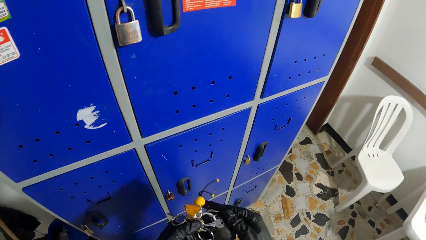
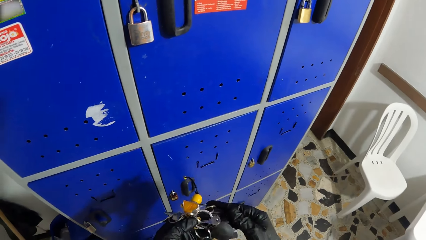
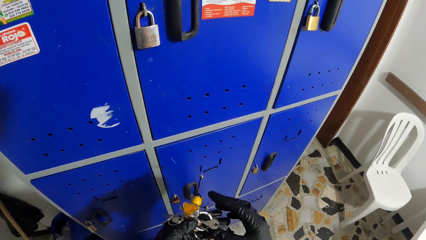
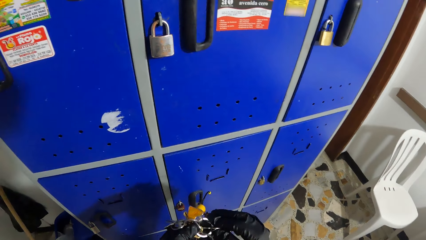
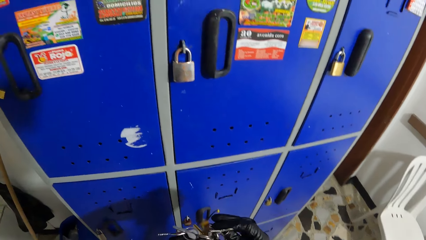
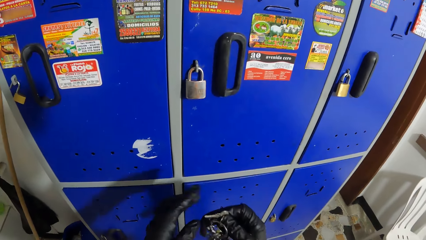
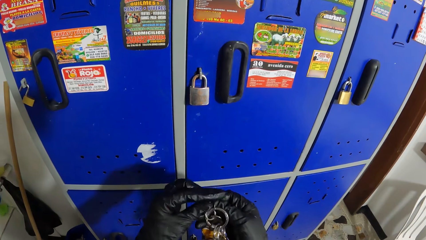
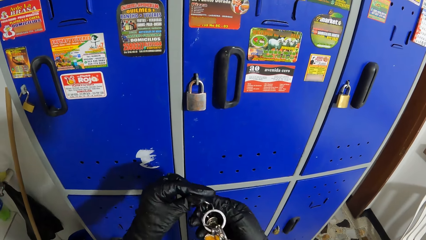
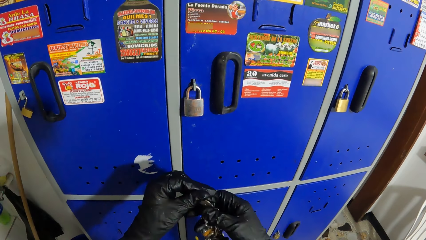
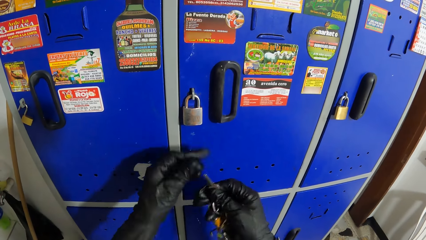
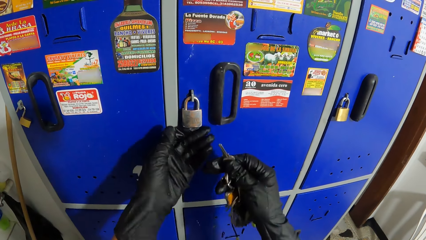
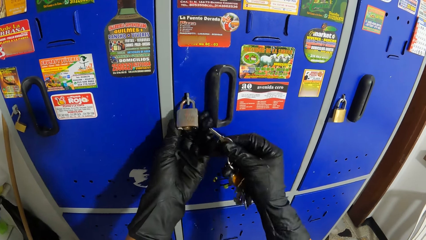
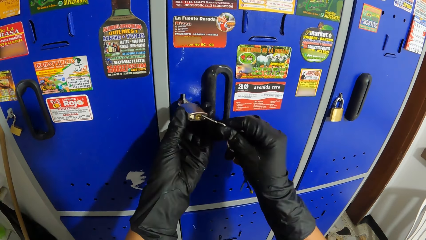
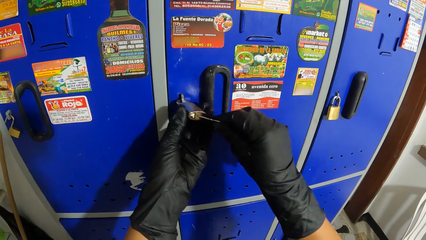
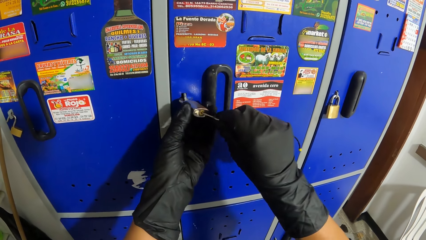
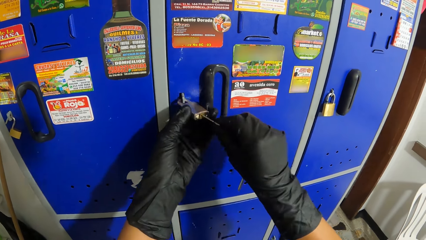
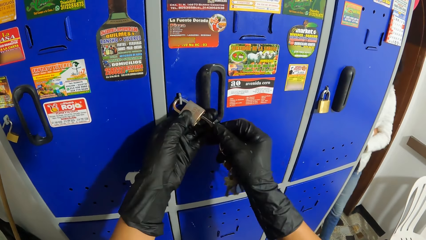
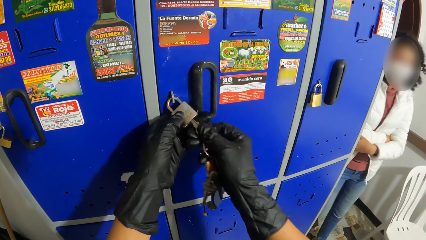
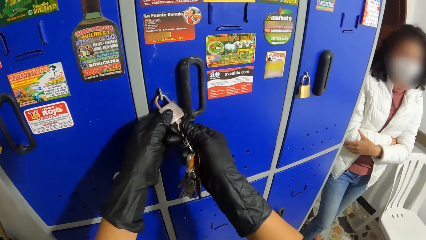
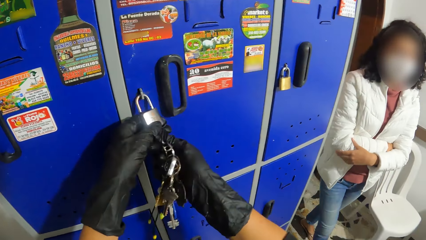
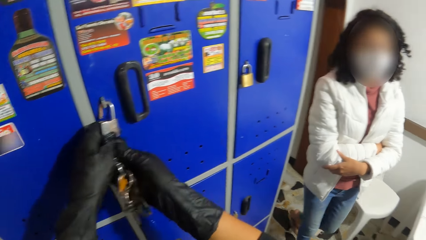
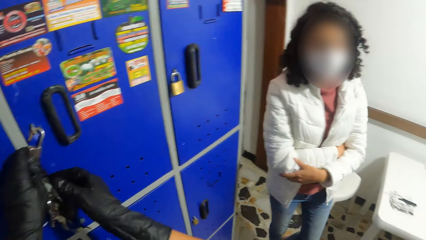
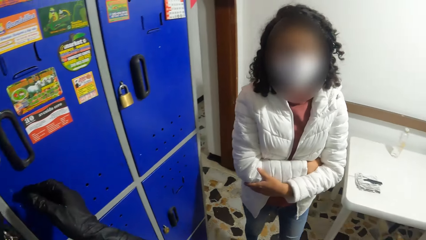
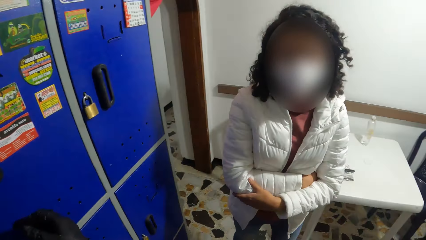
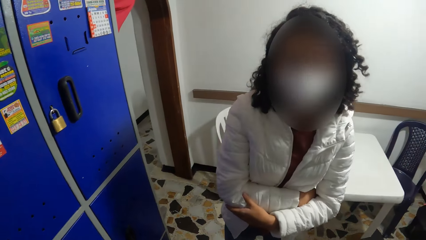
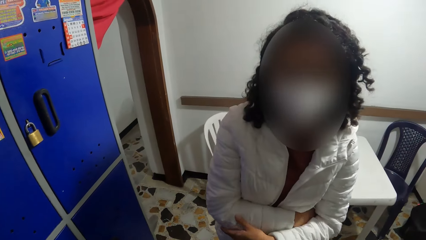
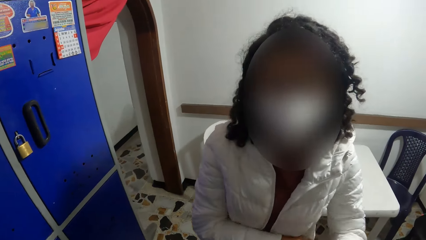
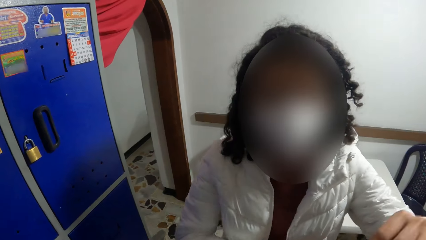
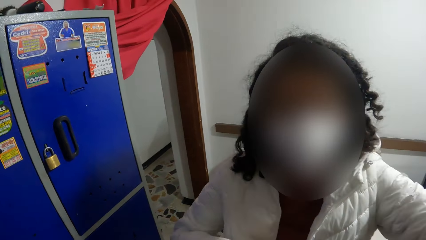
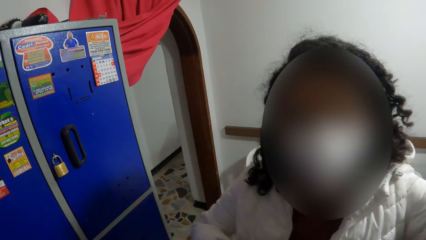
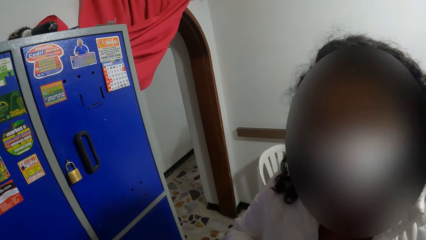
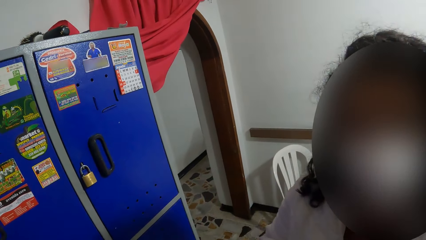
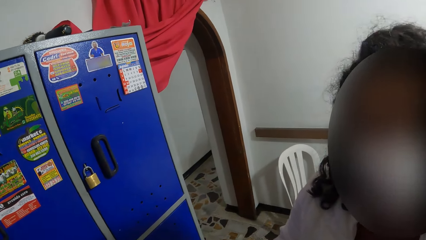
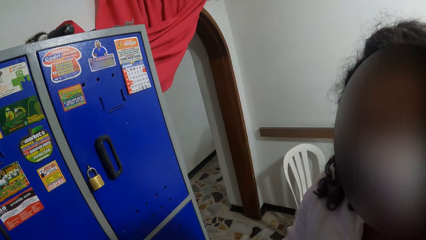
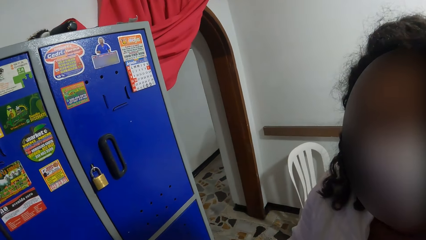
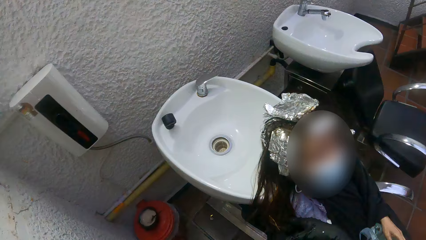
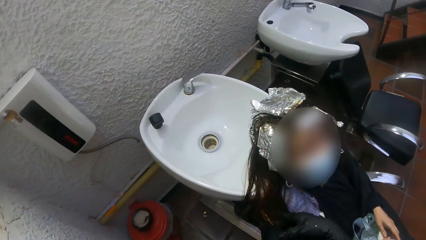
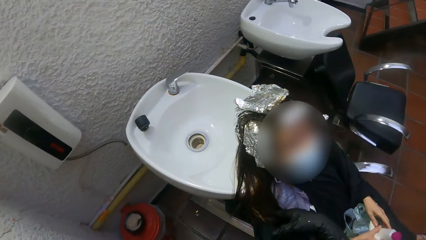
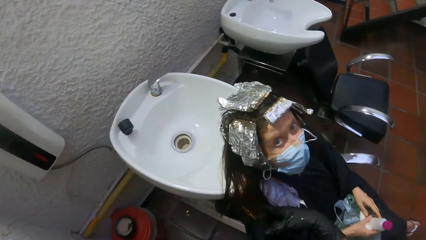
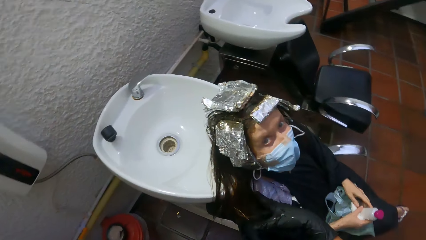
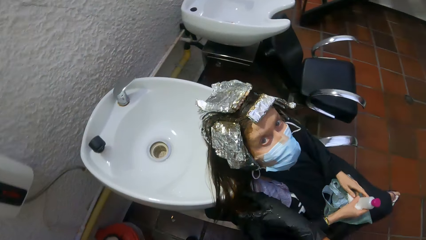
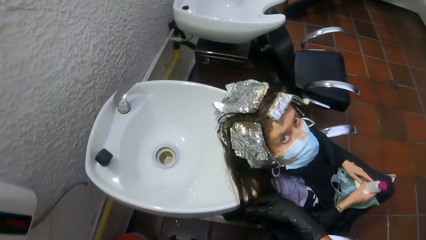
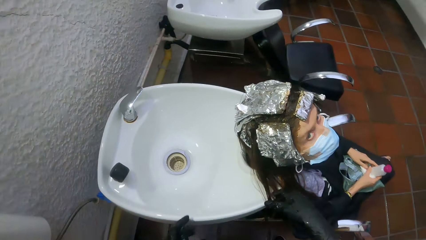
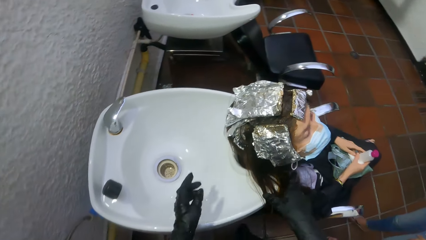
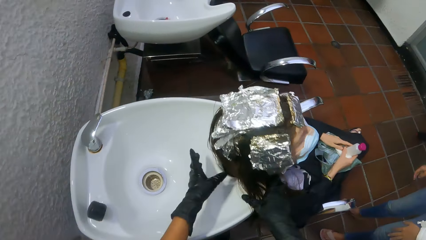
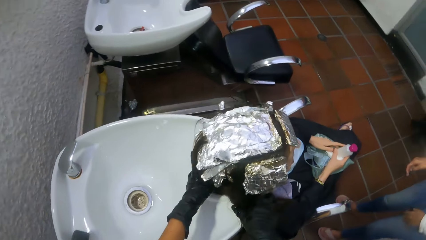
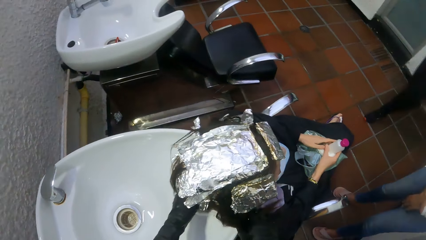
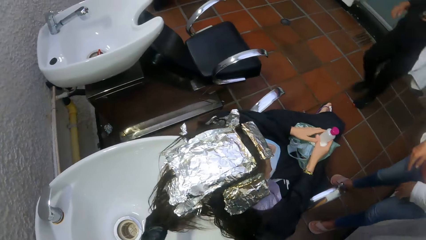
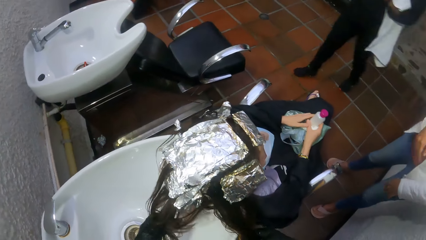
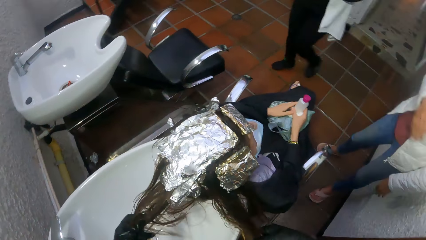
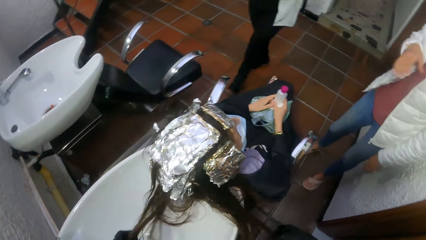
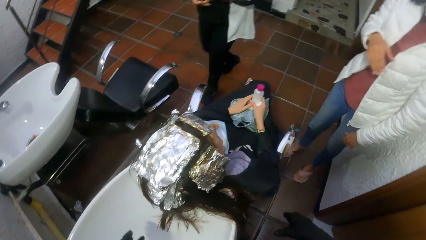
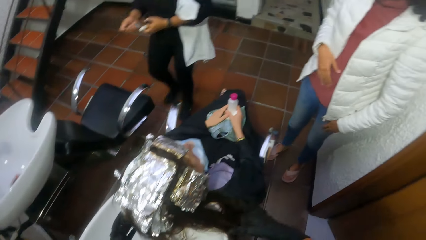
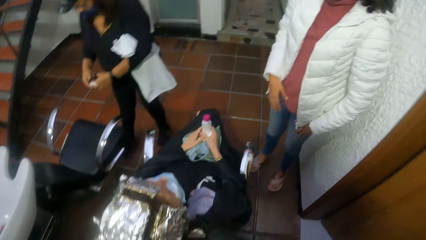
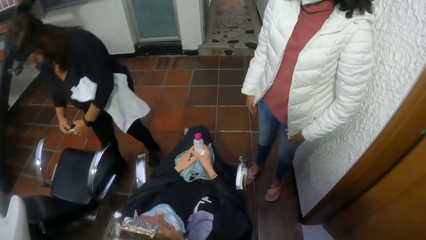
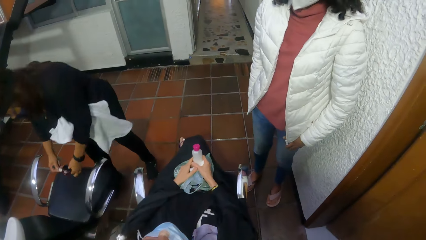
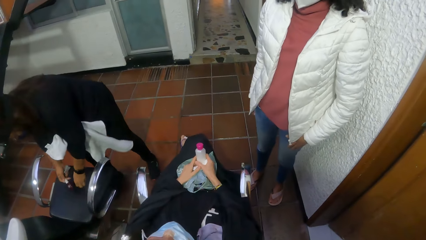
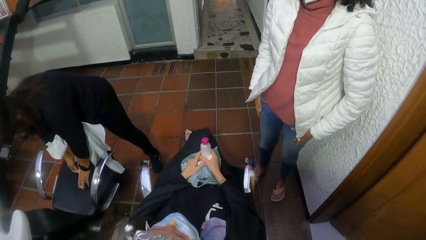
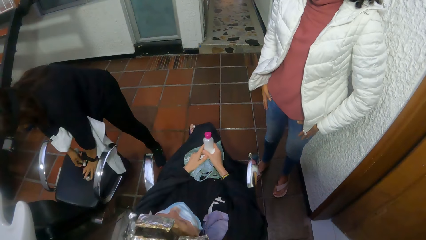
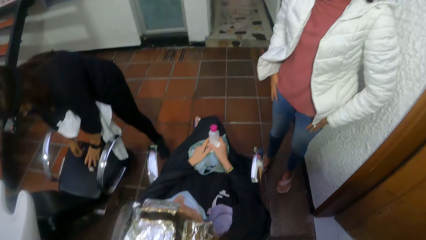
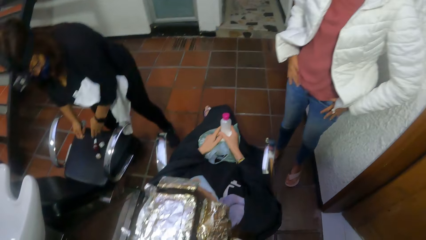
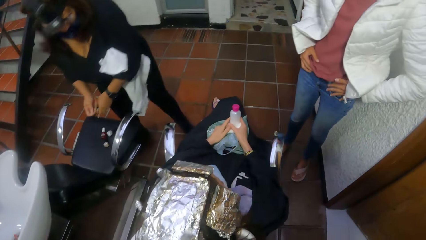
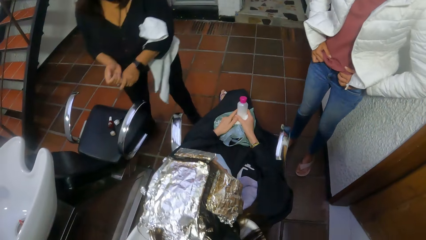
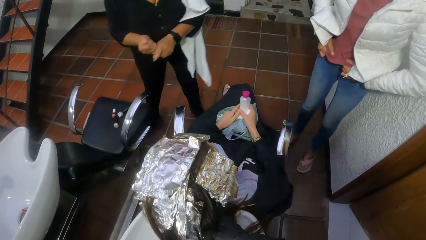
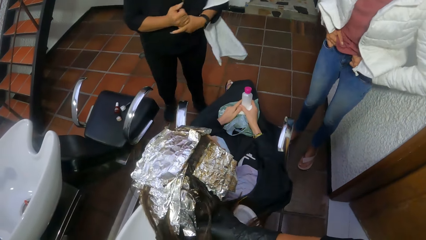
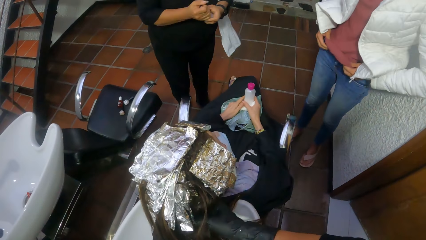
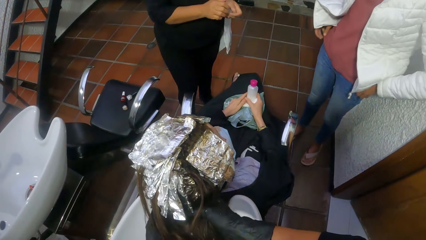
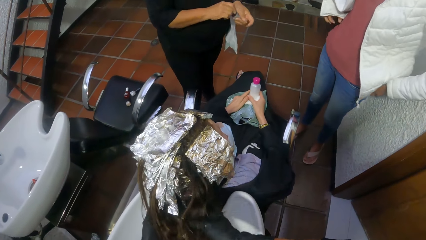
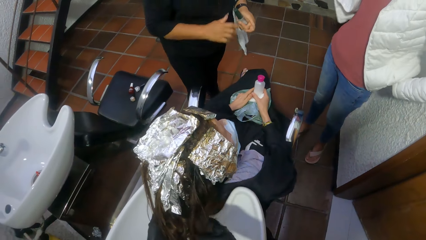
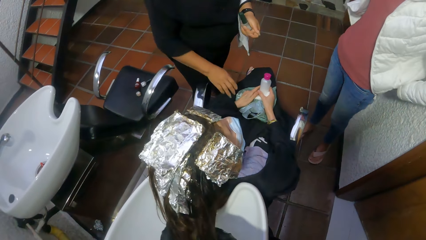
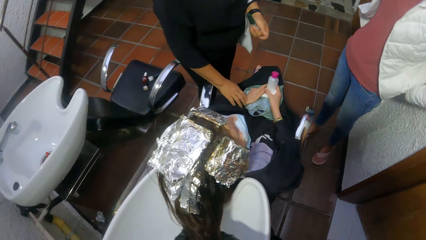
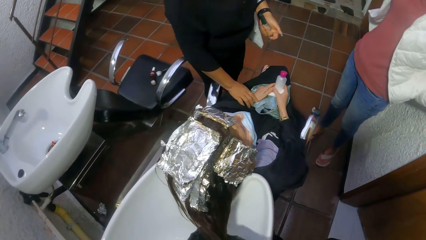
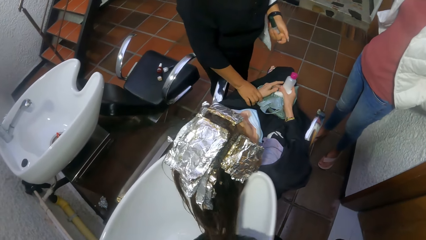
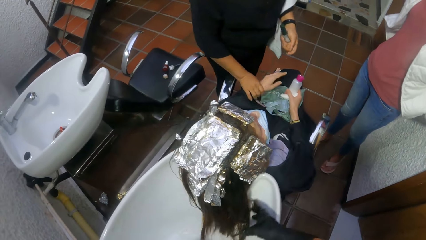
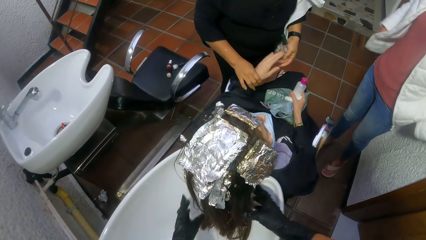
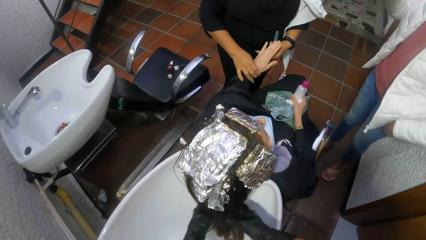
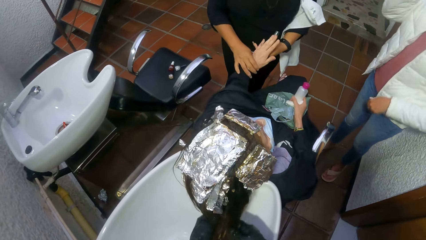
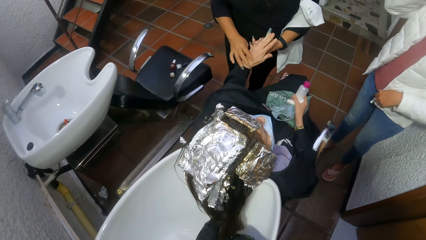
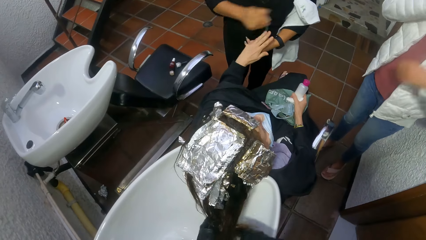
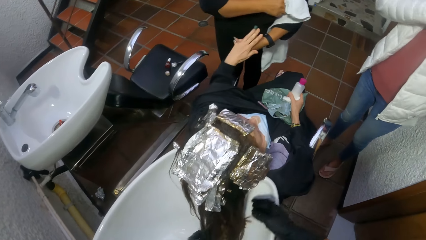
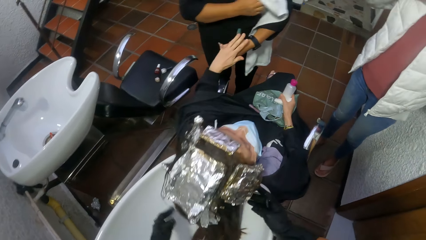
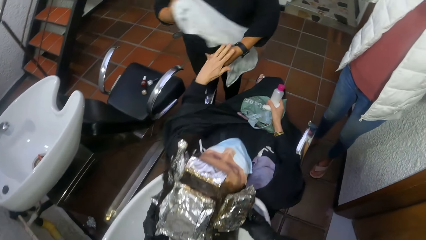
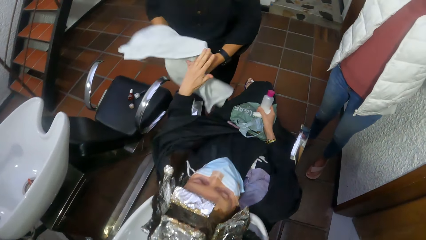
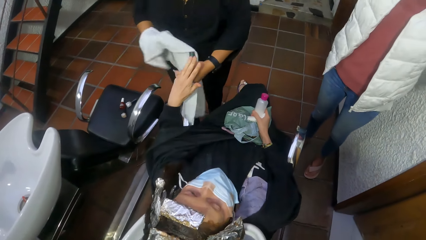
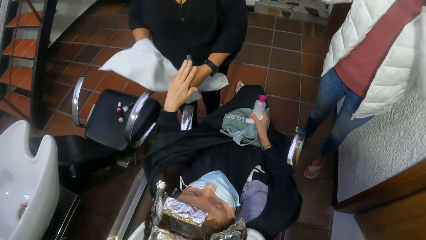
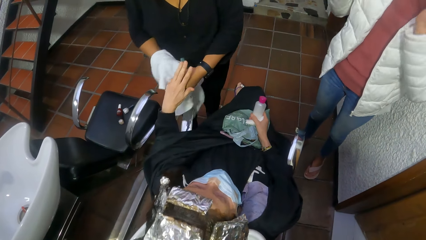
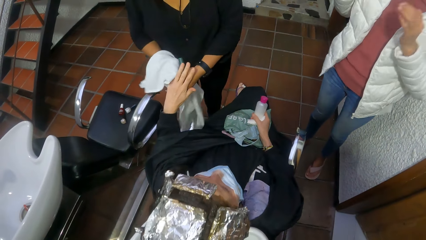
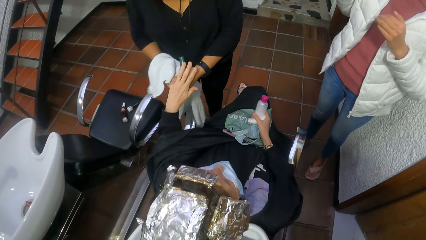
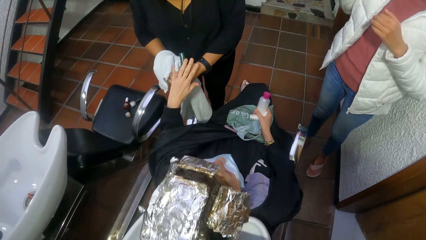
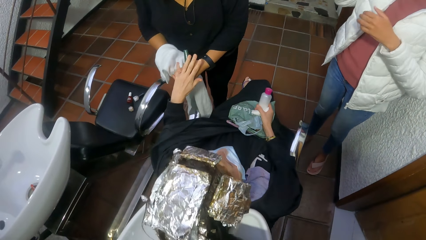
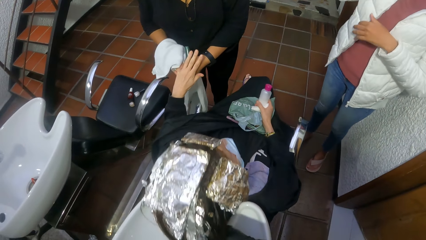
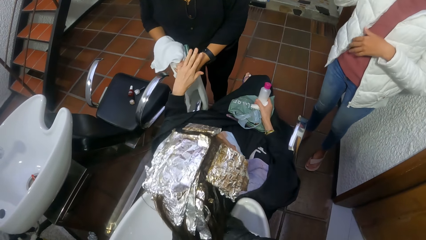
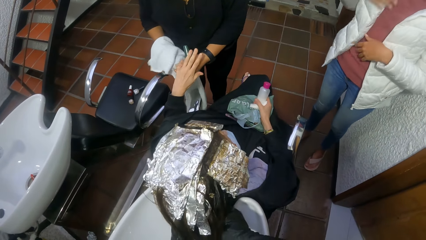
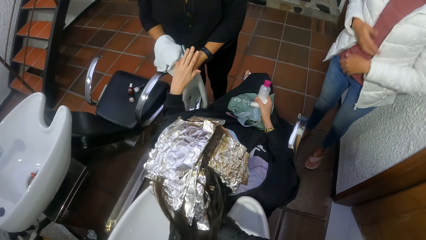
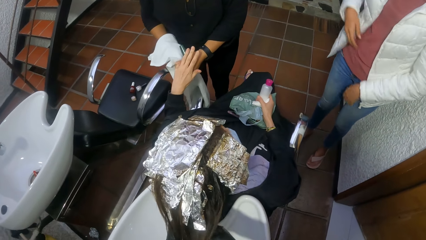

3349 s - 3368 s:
The camera wearer picks out a key from the bunch of keys with her right hand. She holds a padlock on a wall cabinet with her left hand. She opens the padlock with the key in her right hand. A woman interacts with the camera wearer. The woman touches the camera wearer's head with her left hand. The woman does something. The camera wearer spreads out another woman's hair in a wash basin with her hands. She holds the second woman's hair. The first woman interacts with the second woman. A third woman drops some bottles of nail polish in her hands on a chair. The third woman passes a bottle of nail polish from her left hand to her right hand. She opens the bottle of nail polish with her left hand. She picks the second woman's left hand with her right hand. She picks a towel from her shoulder with her right hand. She wipes the second woman's left hand with the towel.
